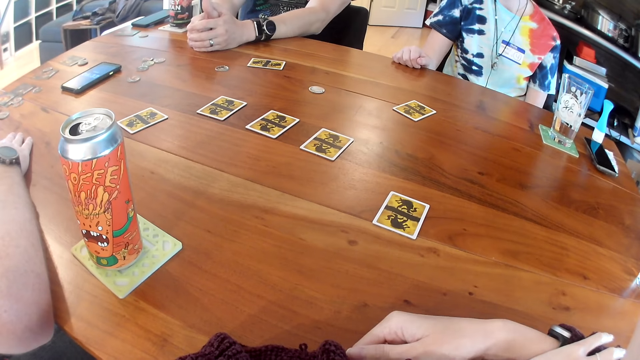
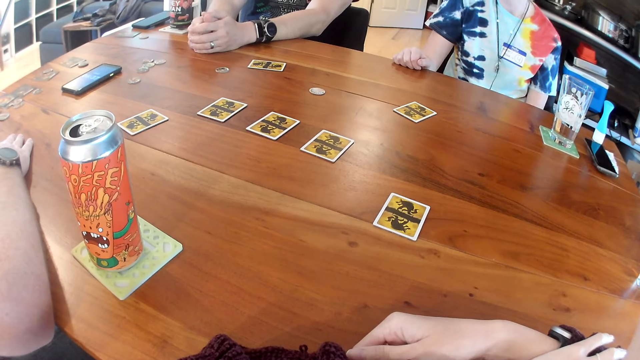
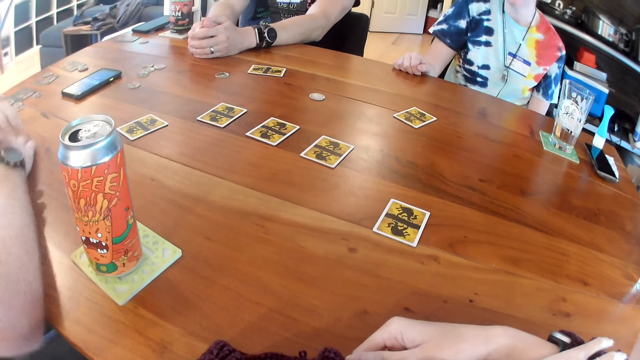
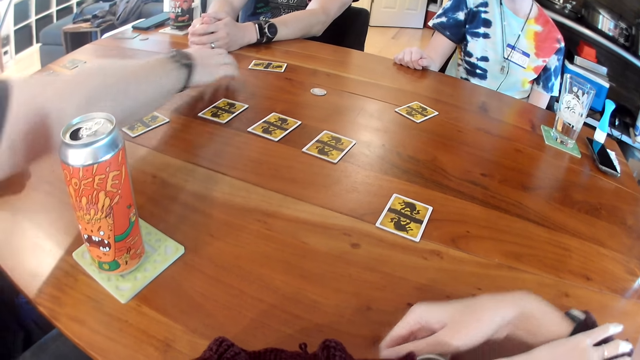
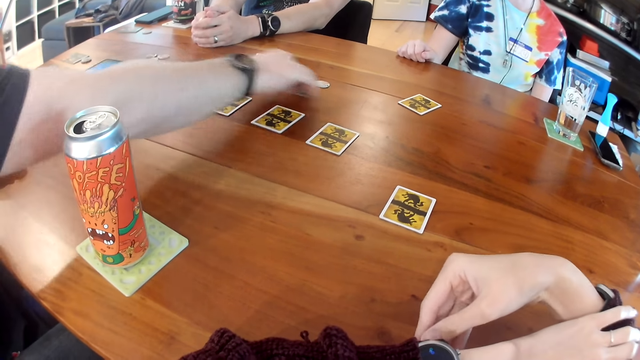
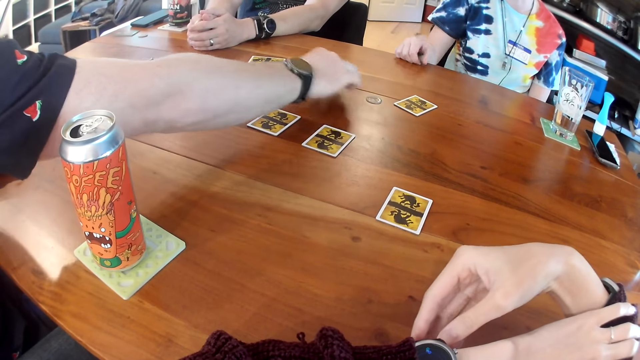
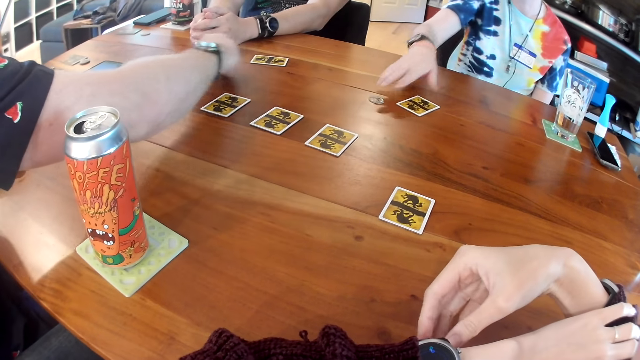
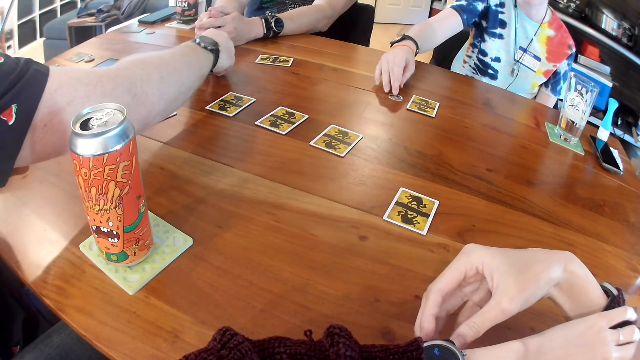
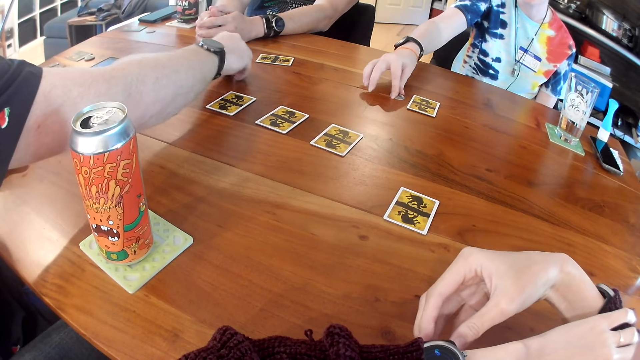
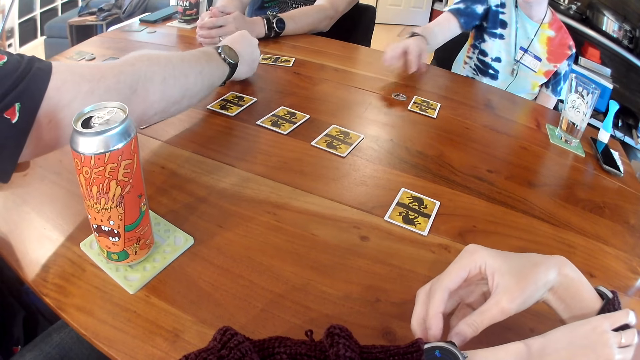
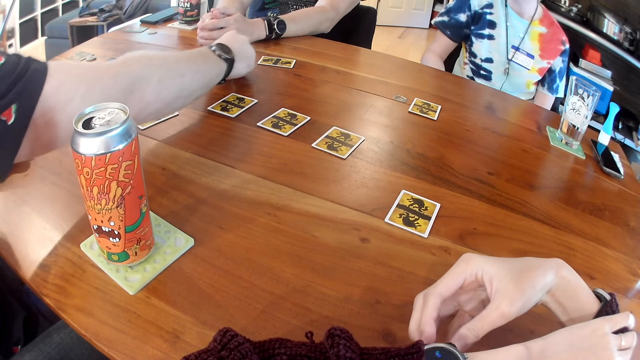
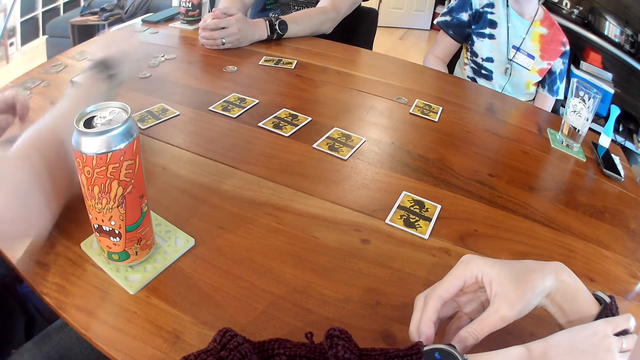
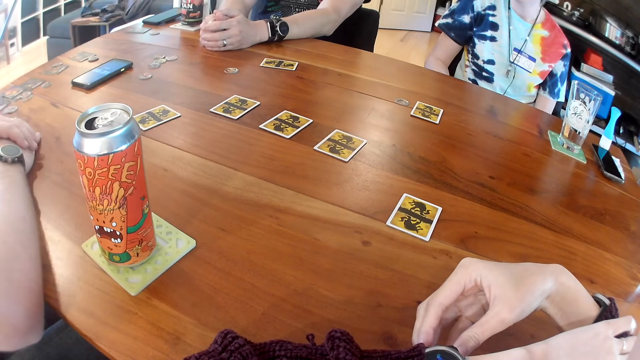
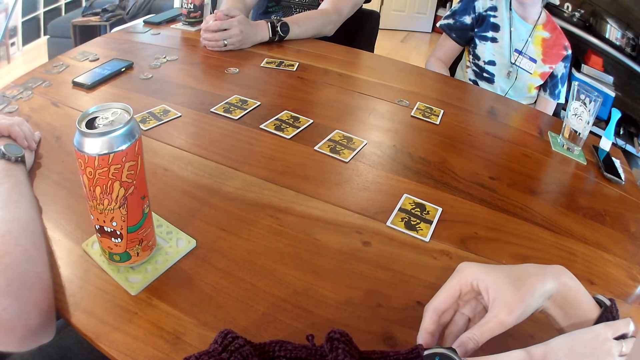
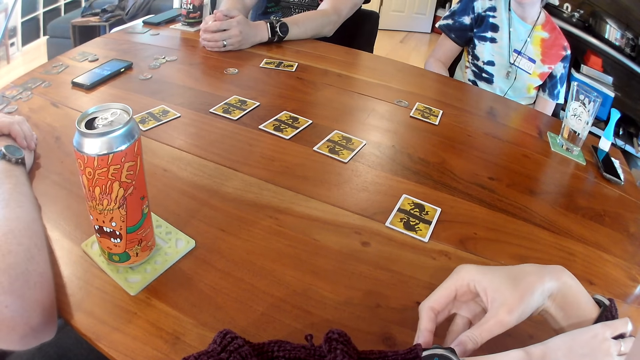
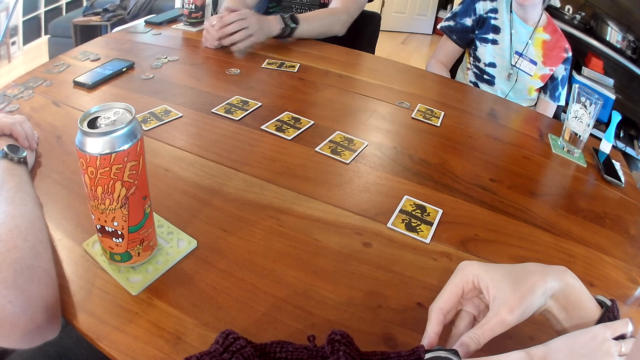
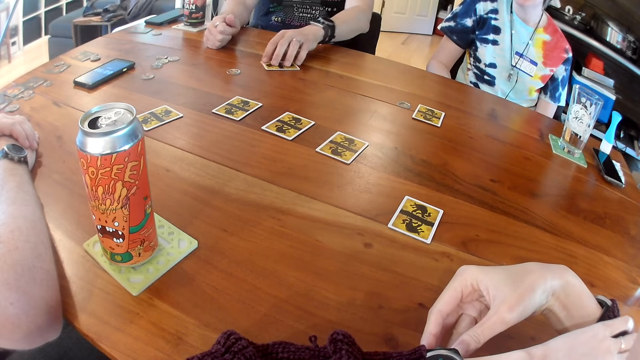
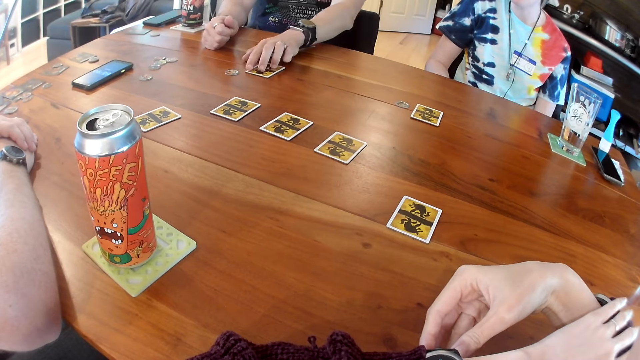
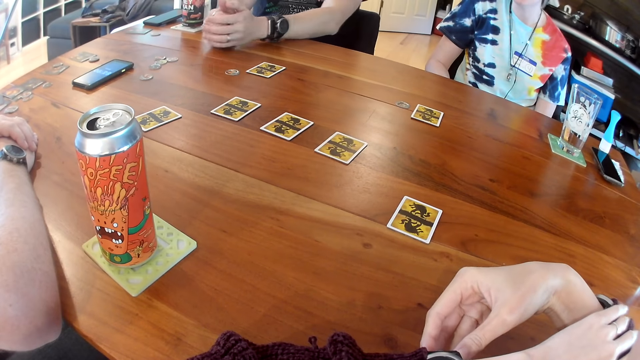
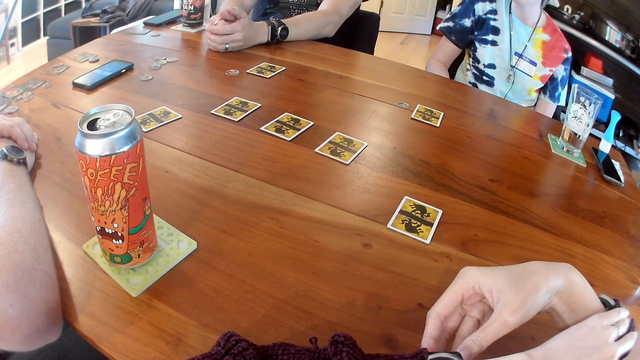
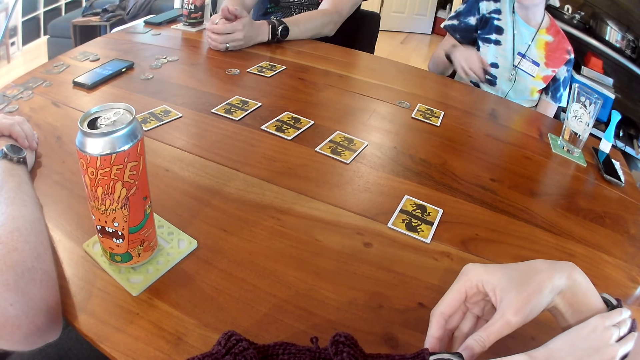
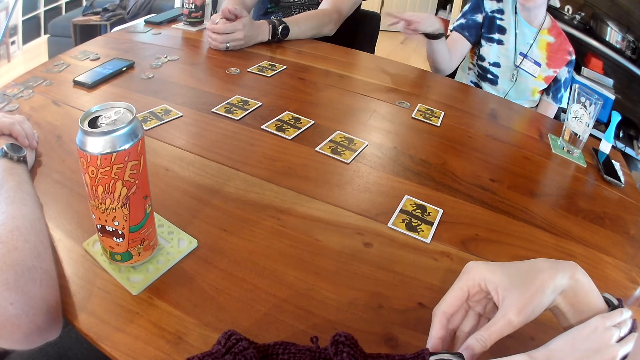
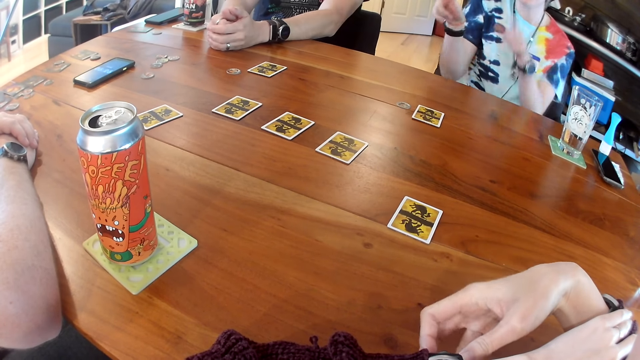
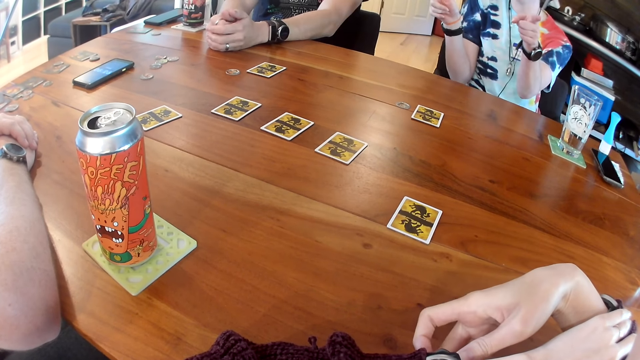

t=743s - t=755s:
The man moves the small piece on the table with his right hand. He plays the card. He adjusts the small piece on the table with his right hand. A woman adjusts the small piece on the table with her right hand. She plays the card. The first man places his two hands on the table. Another man adjusts the card on the table with his left hand. He plays the card. The woman interacts using the hands.

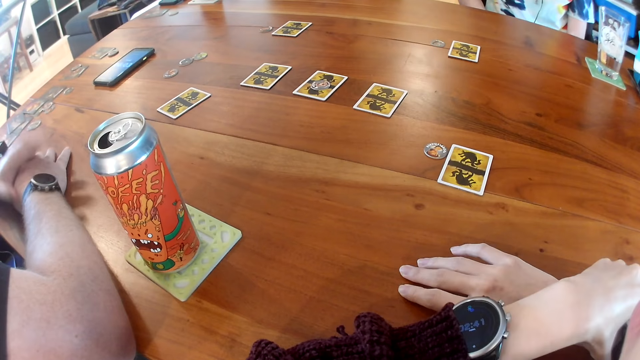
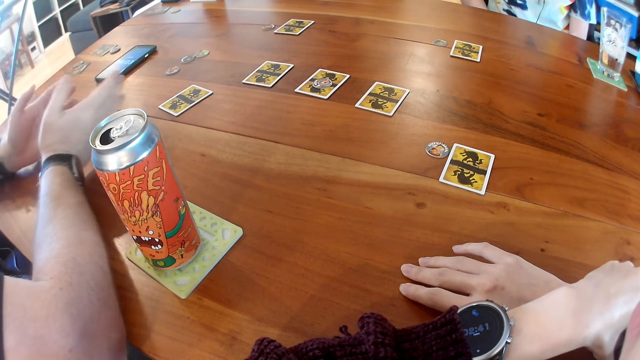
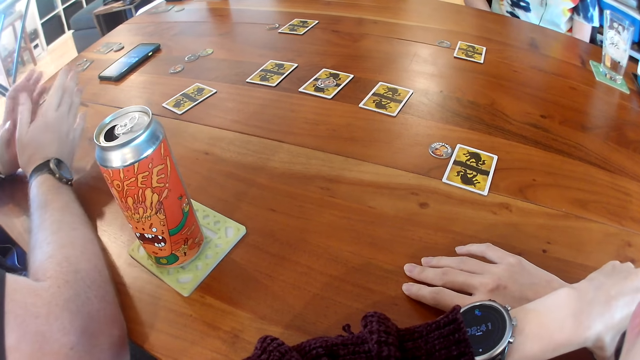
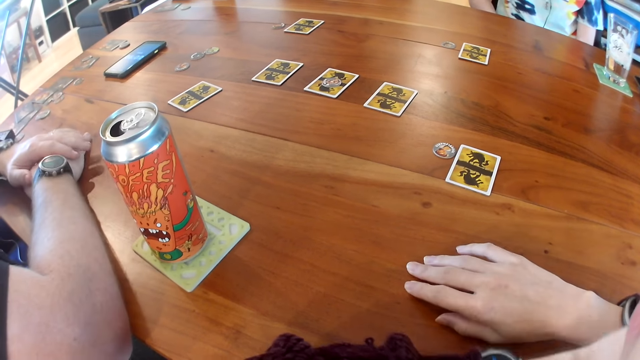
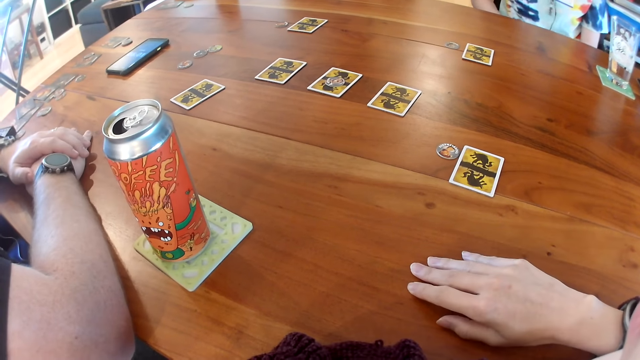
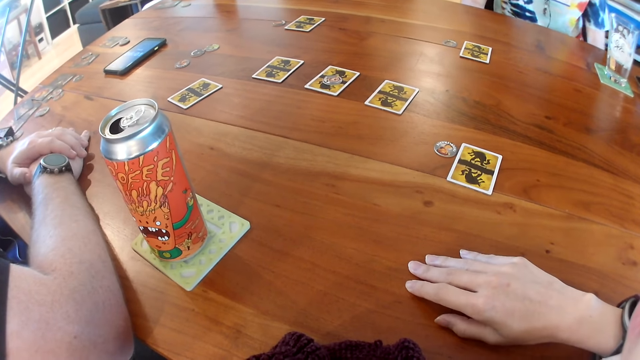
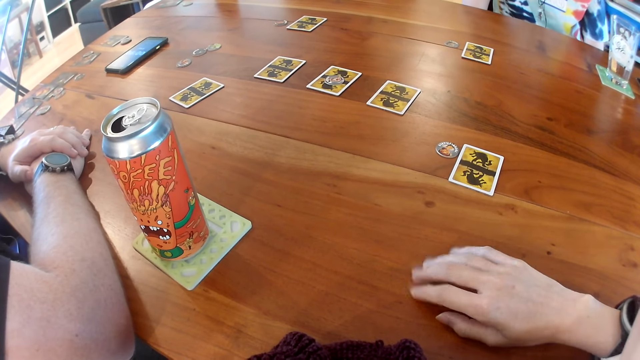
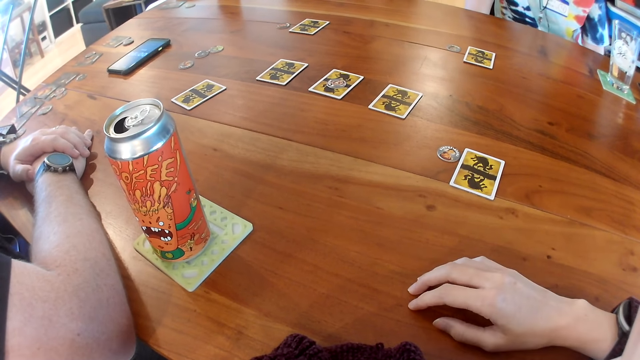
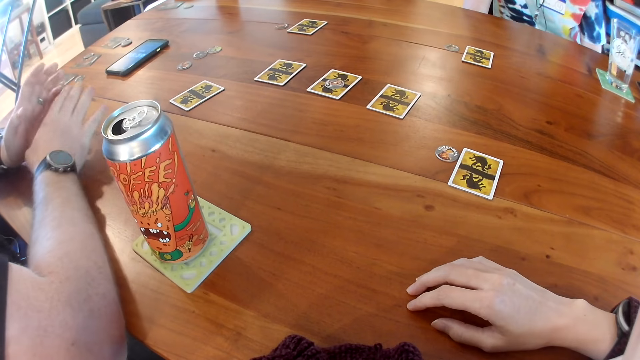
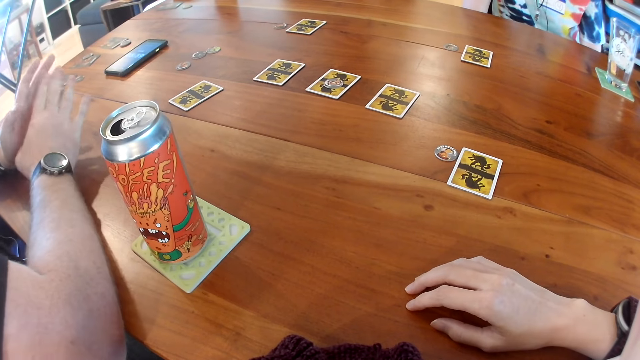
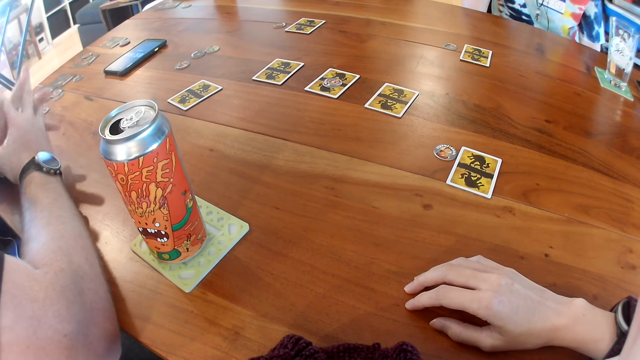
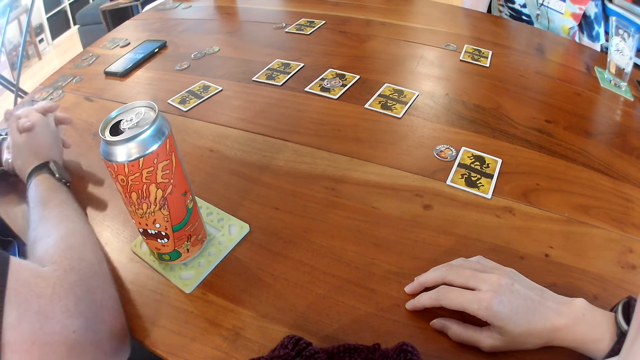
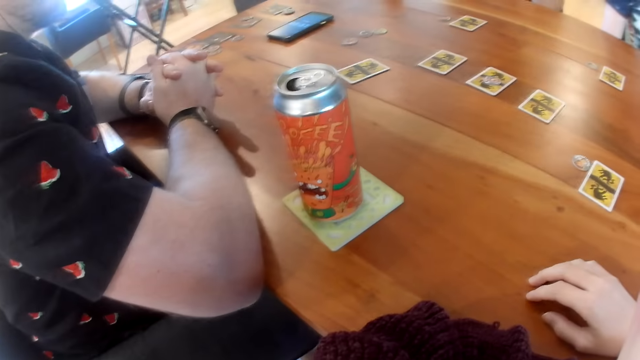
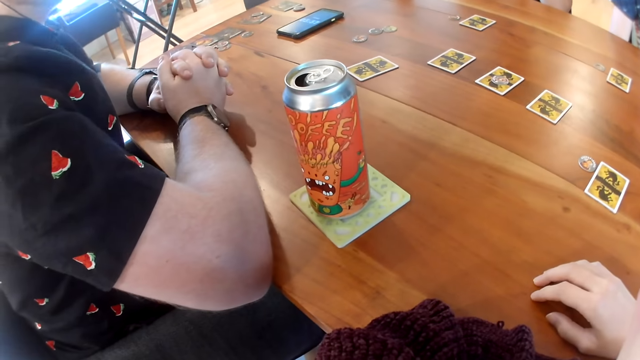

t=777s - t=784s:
A person communicates using hands.

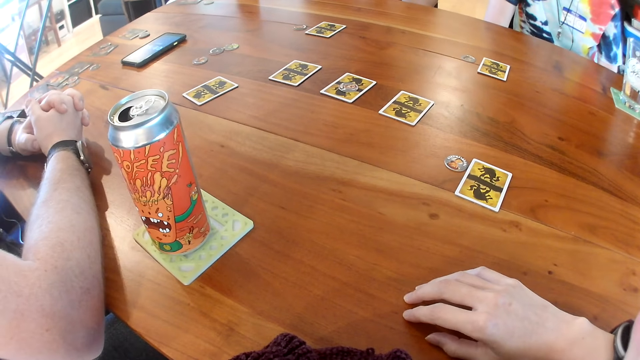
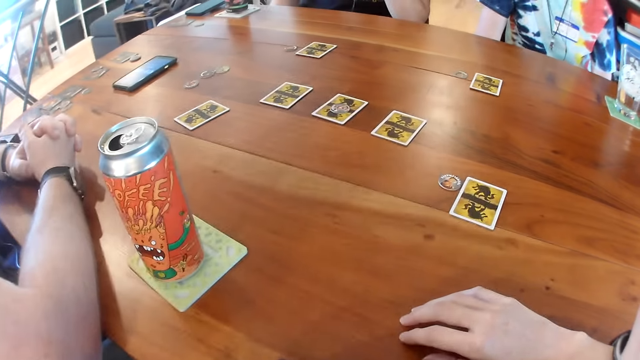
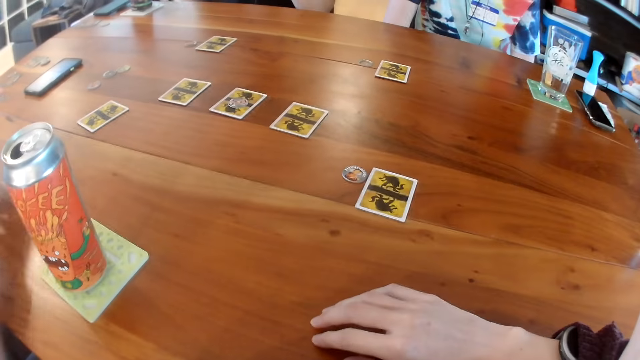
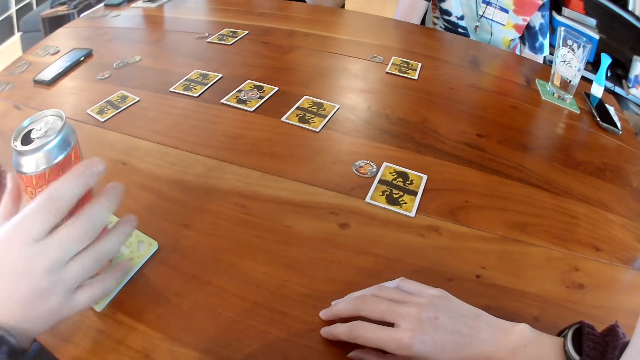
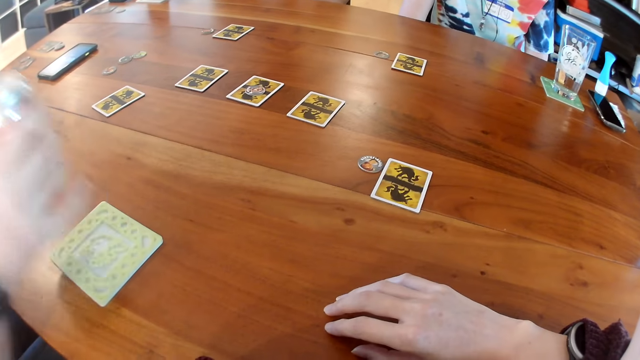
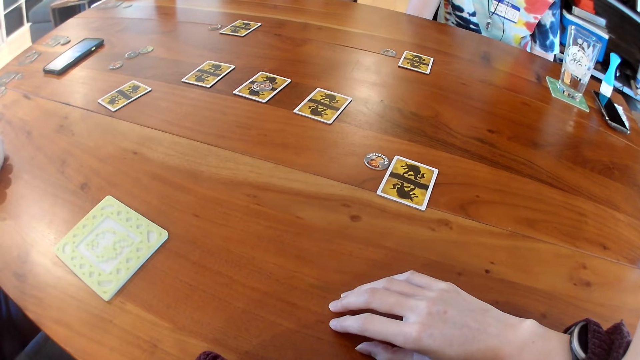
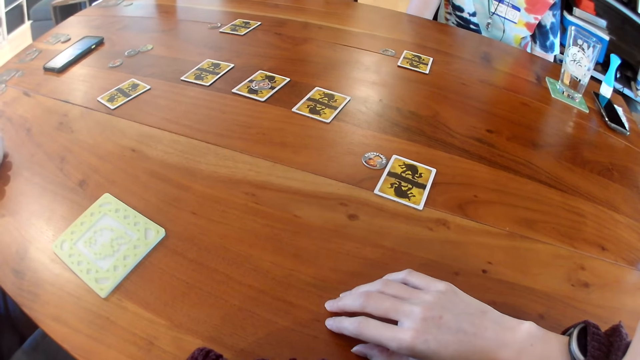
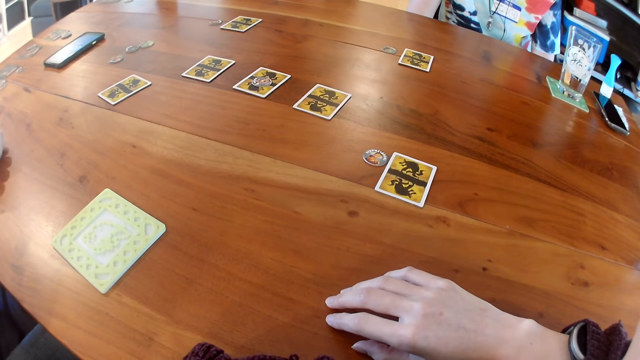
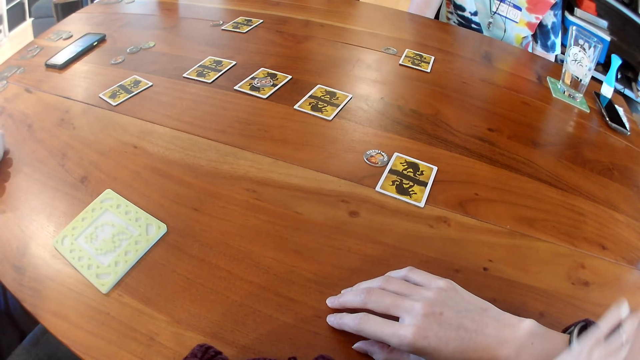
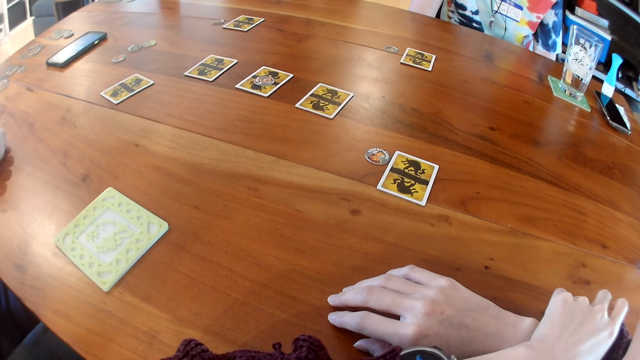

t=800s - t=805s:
A man takes a can of drink from the table with his right hand.
